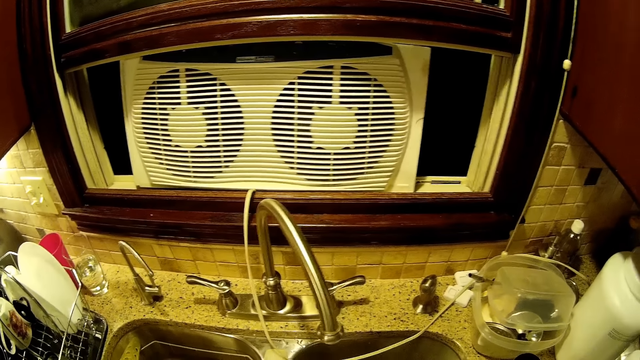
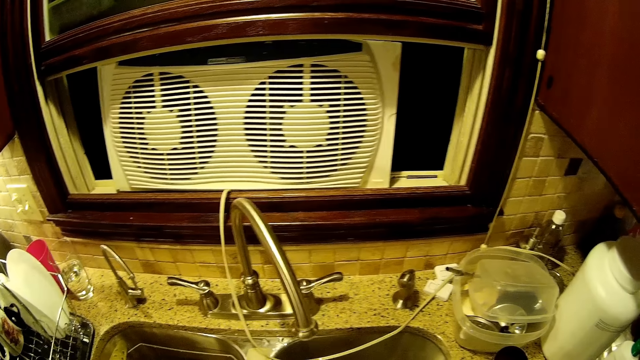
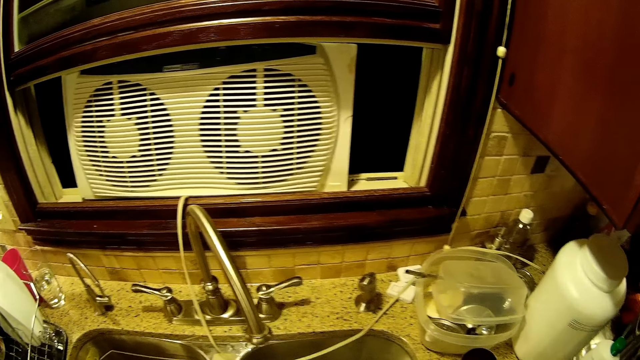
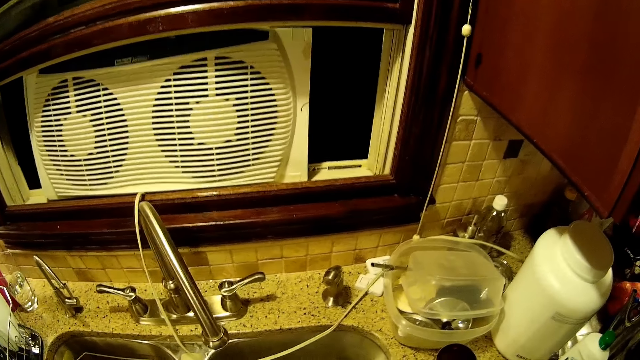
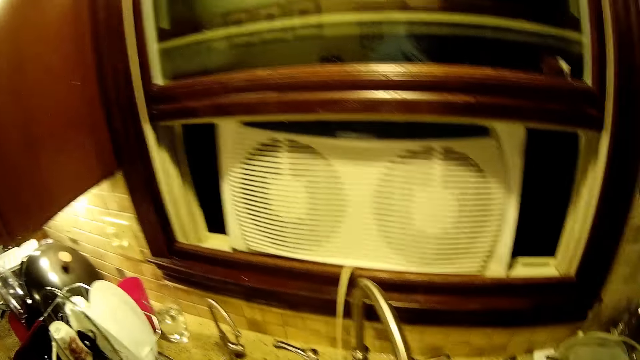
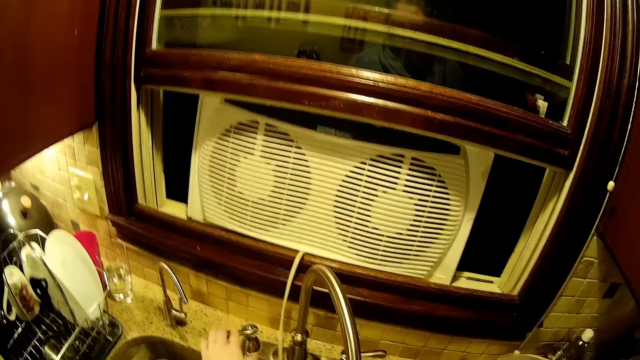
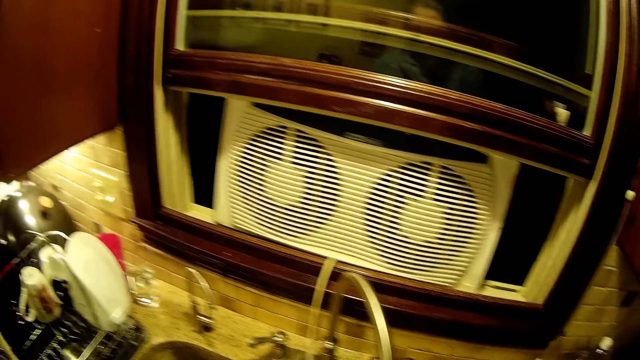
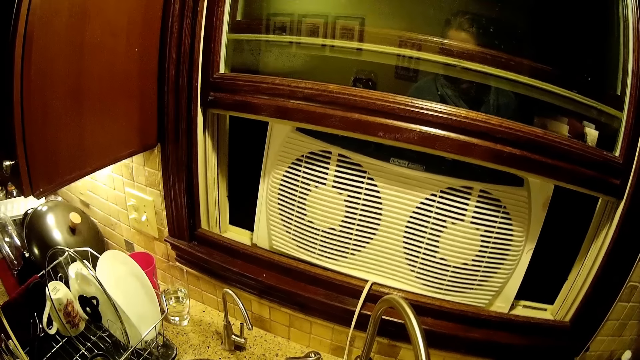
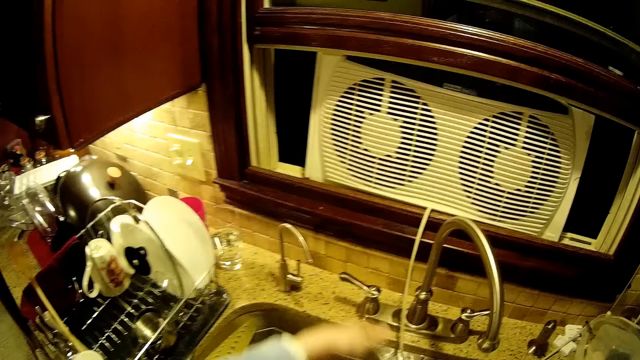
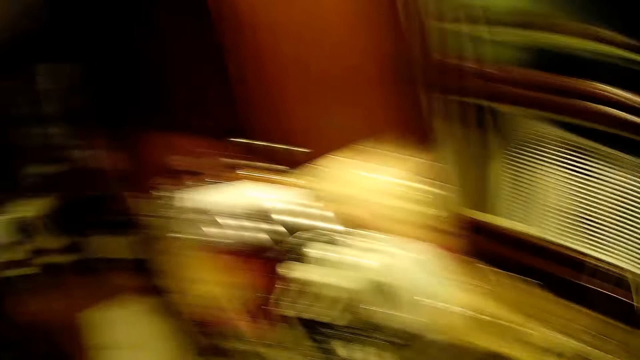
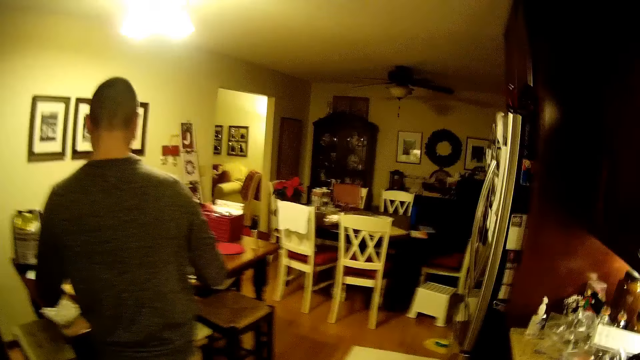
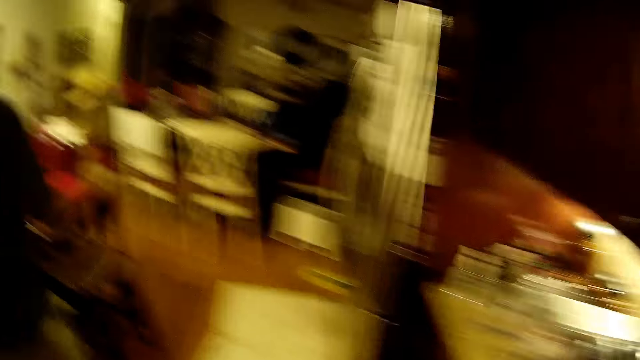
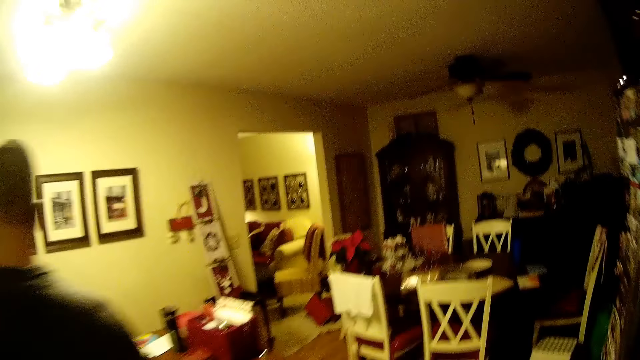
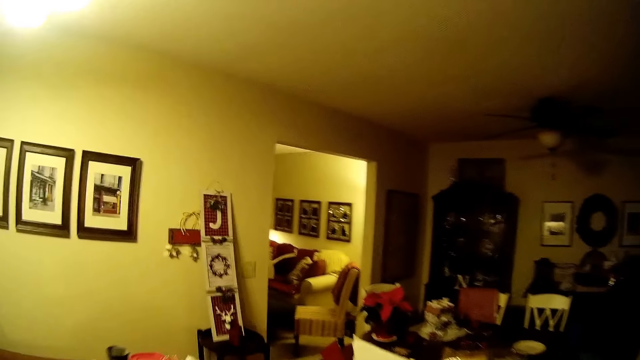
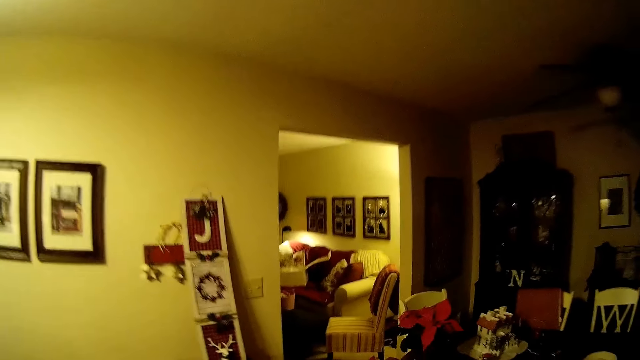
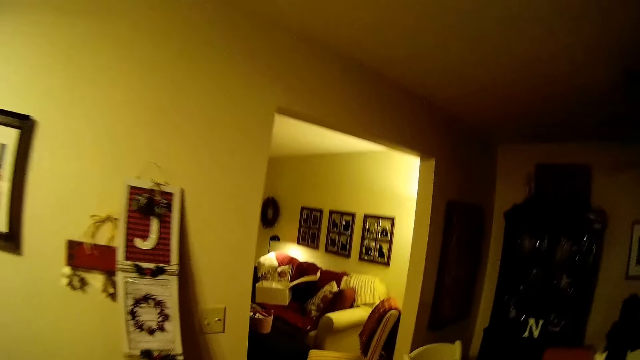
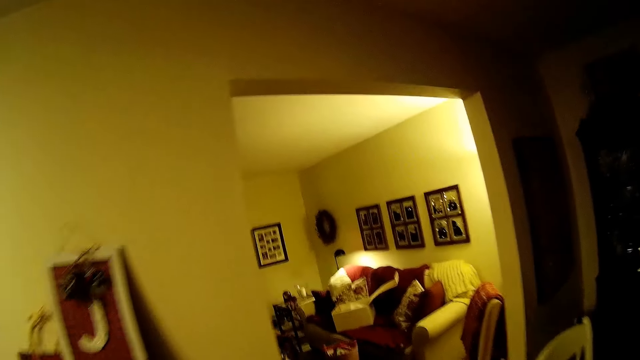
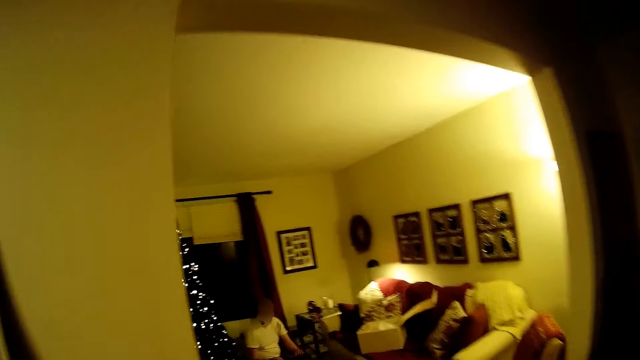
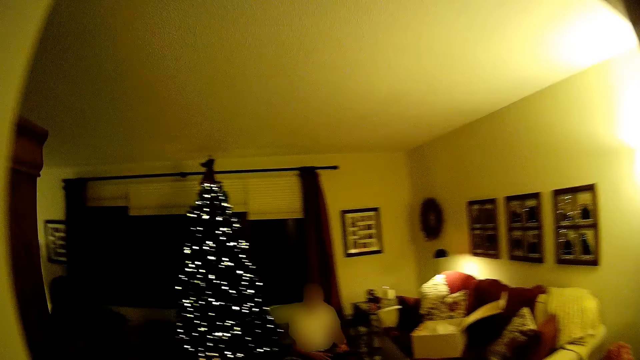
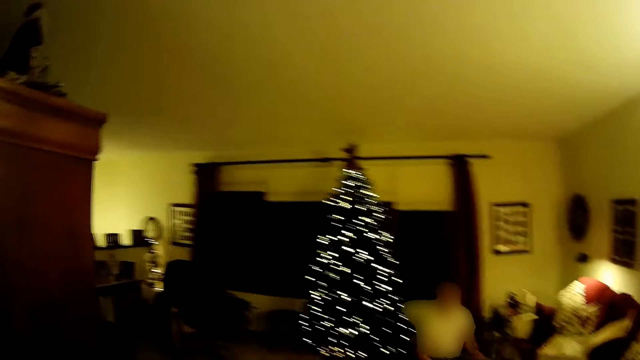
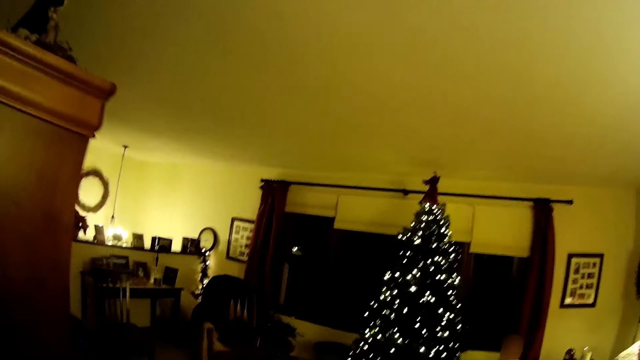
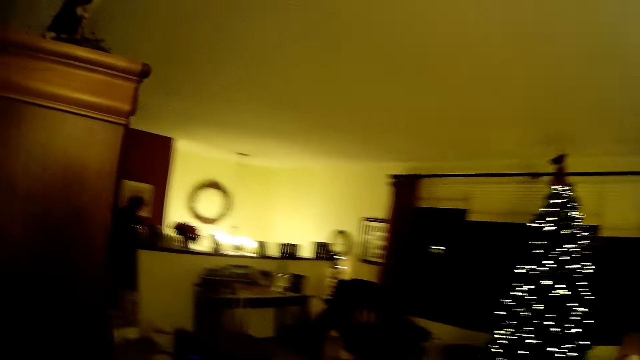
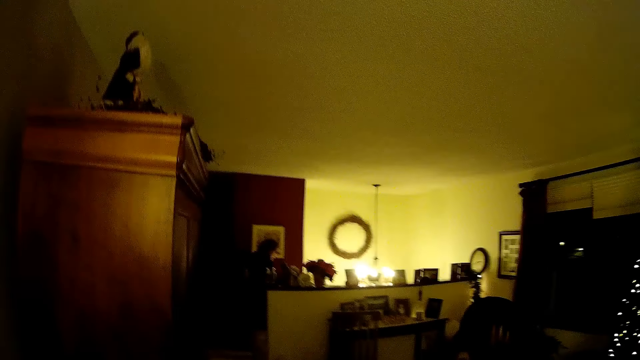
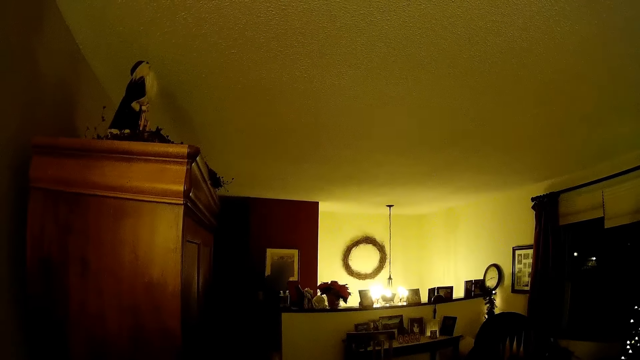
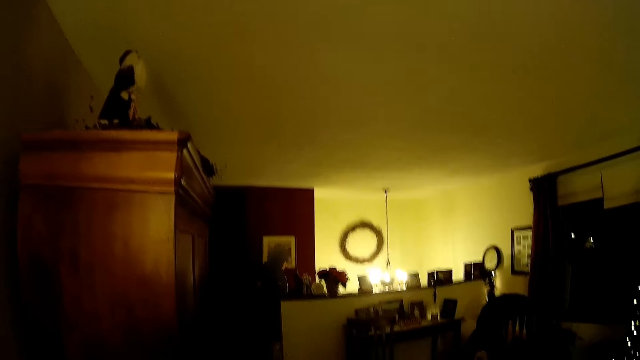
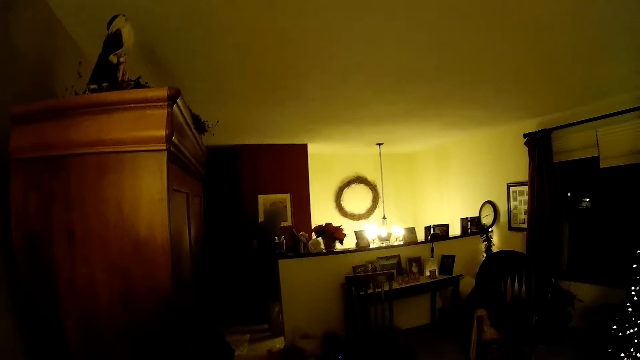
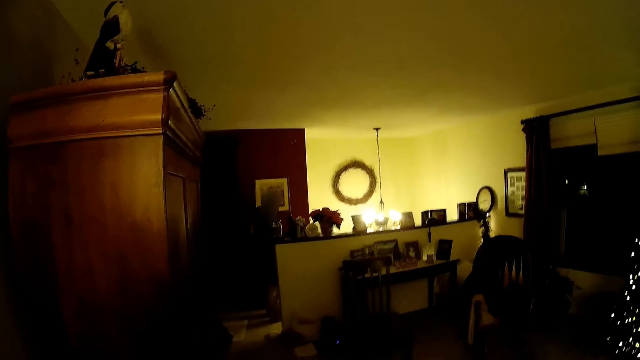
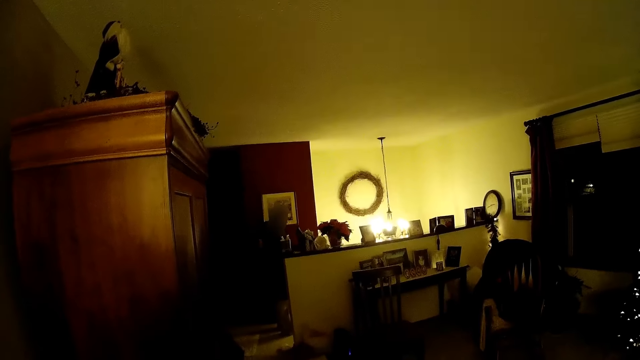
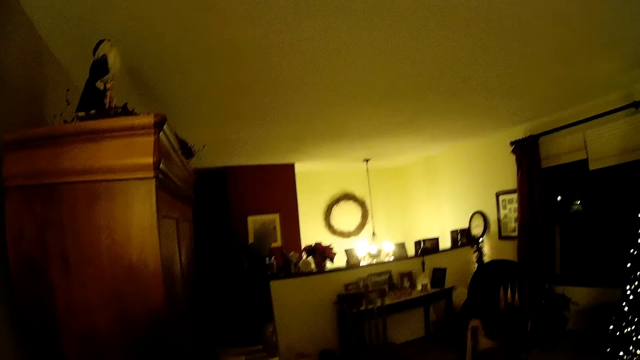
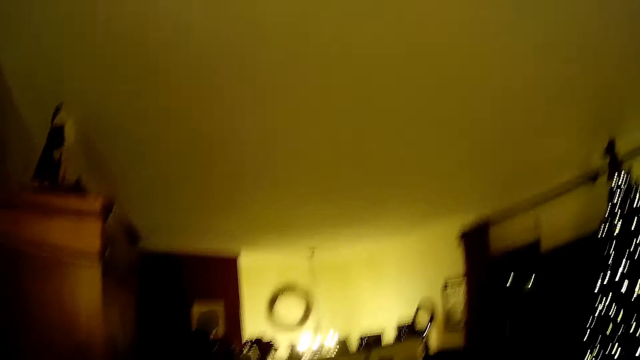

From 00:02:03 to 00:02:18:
The camera wearer walks around. A man appears. The camera wearer steps forward. They look around.

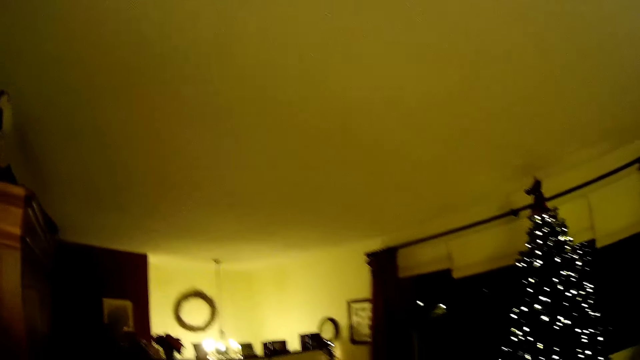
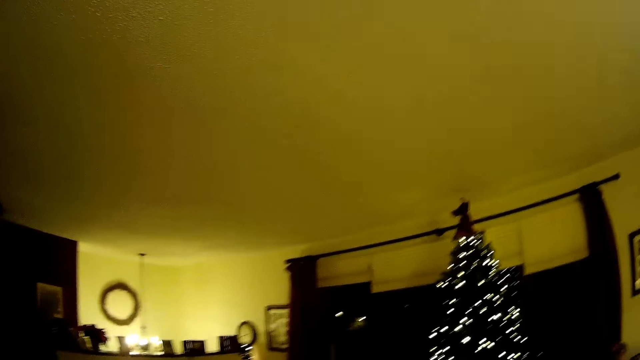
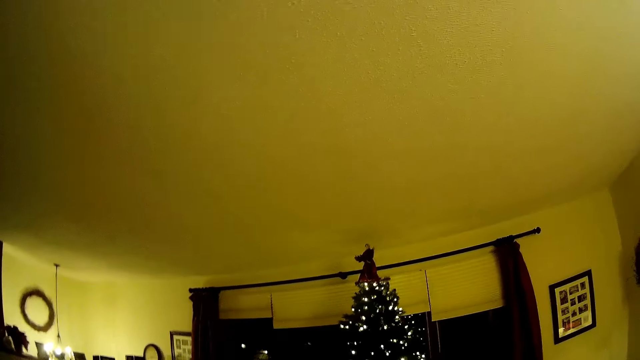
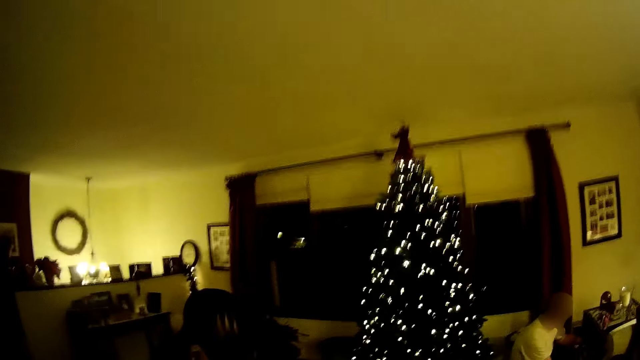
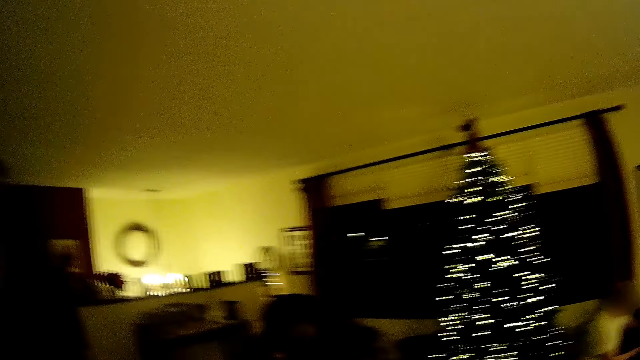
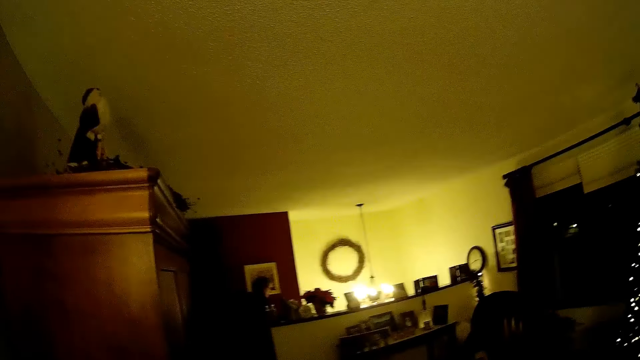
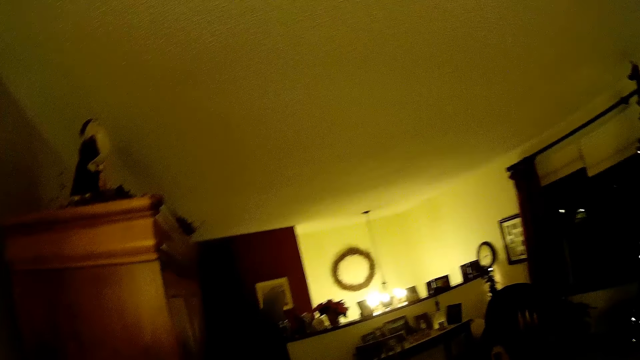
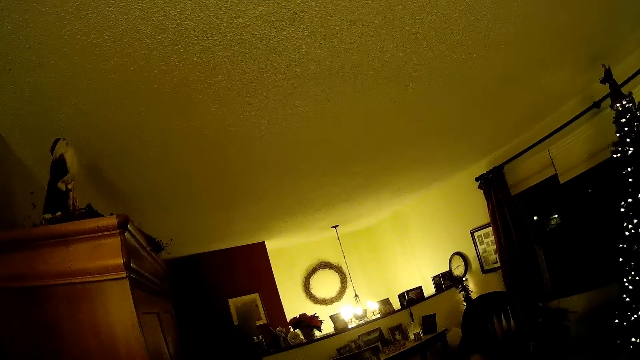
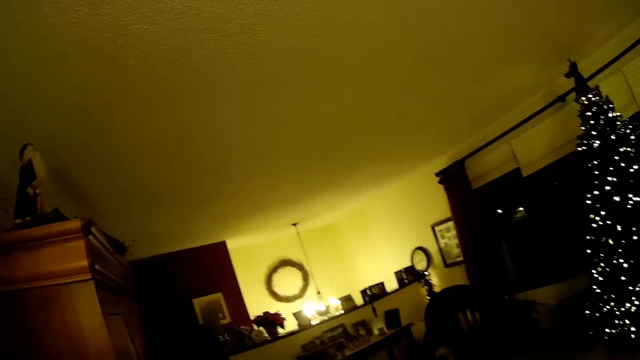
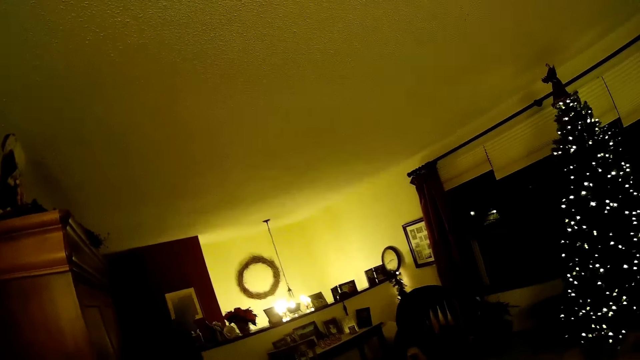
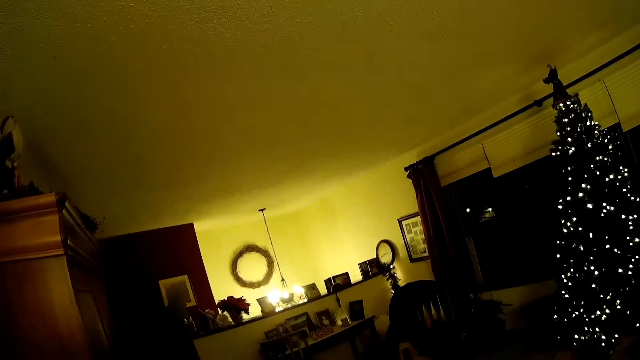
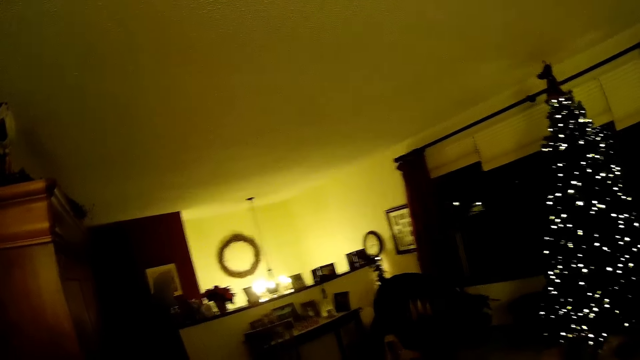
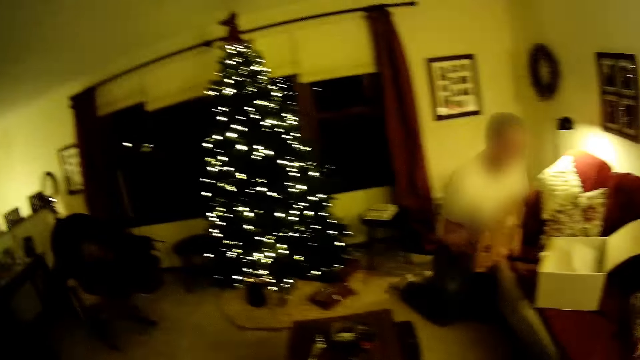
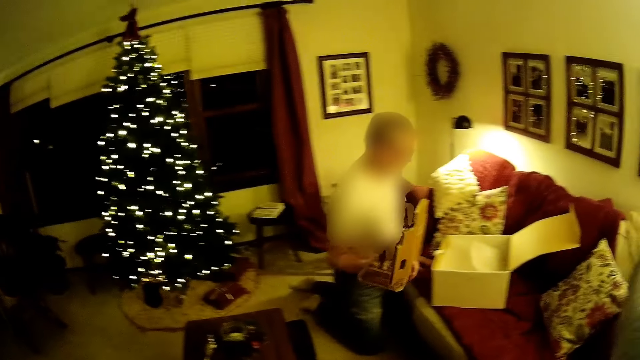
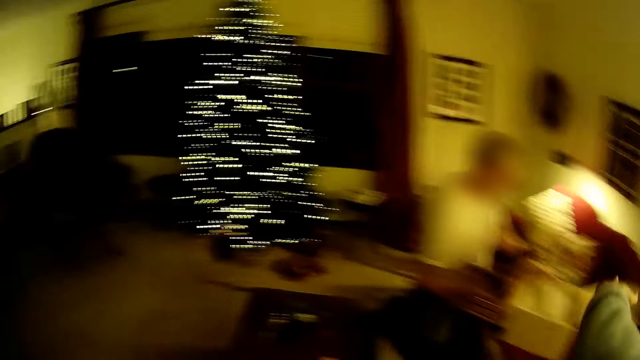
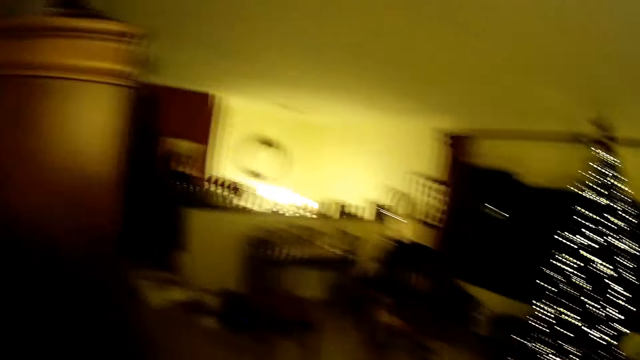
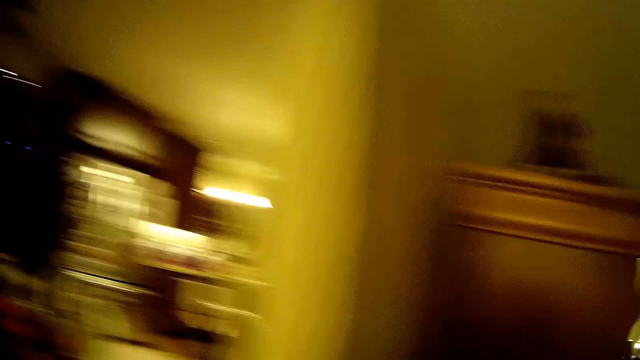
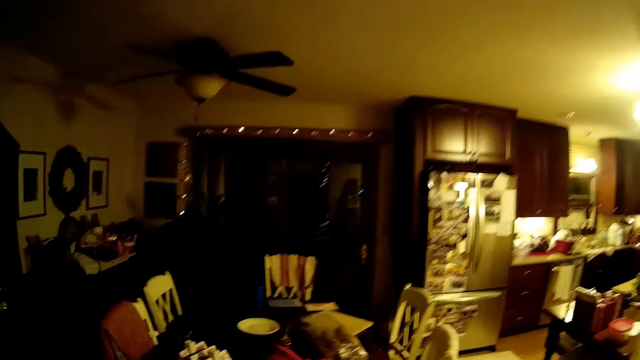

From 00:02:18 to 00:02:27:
A man steps forward. The camera wearer looks around. They walk around.
